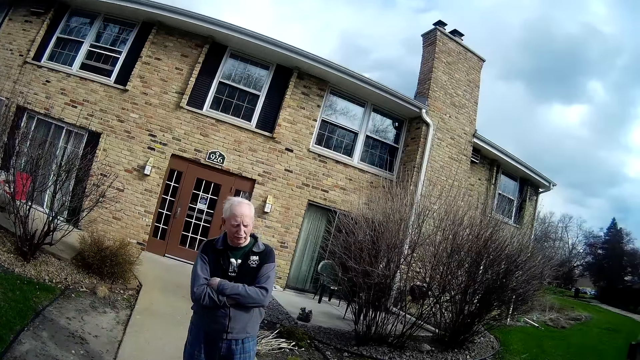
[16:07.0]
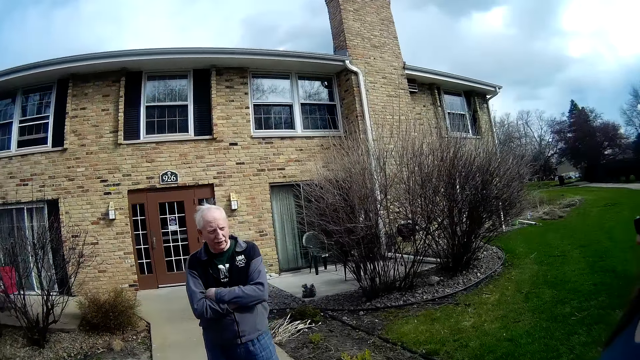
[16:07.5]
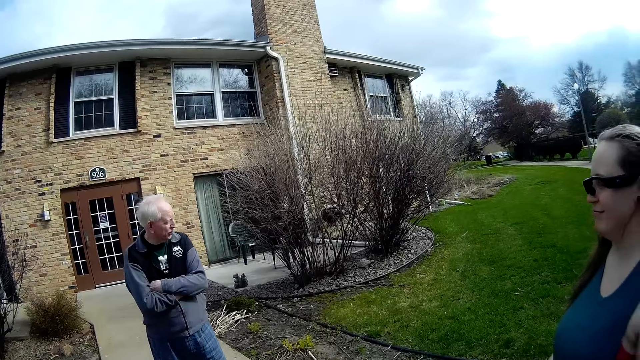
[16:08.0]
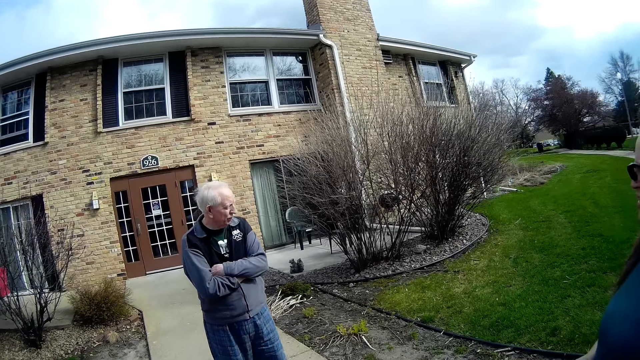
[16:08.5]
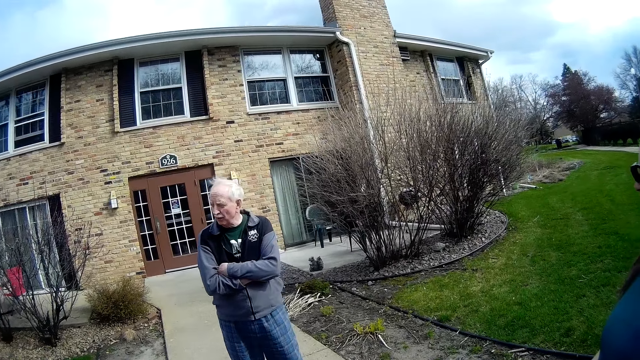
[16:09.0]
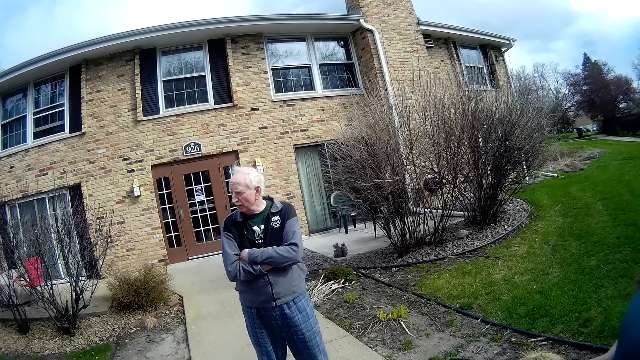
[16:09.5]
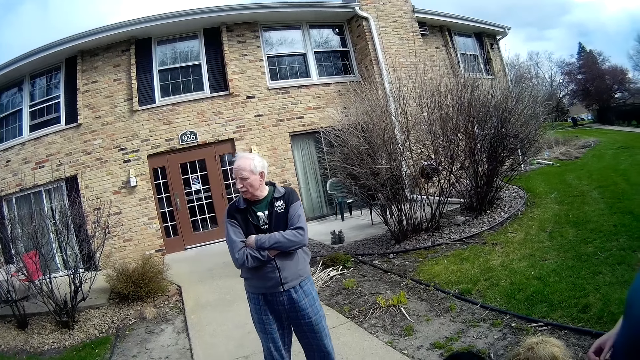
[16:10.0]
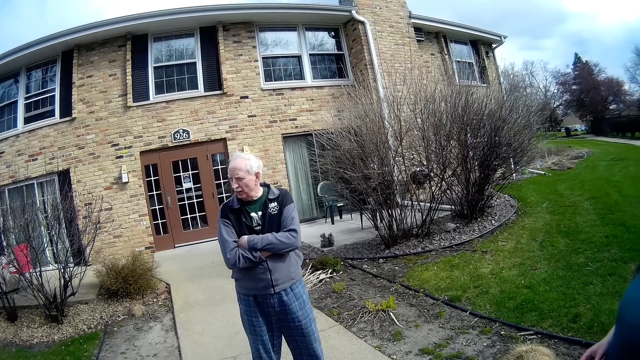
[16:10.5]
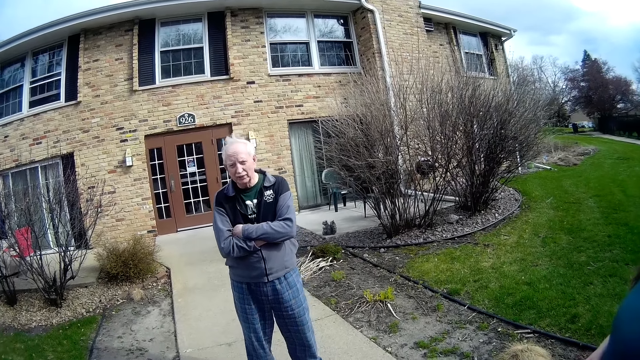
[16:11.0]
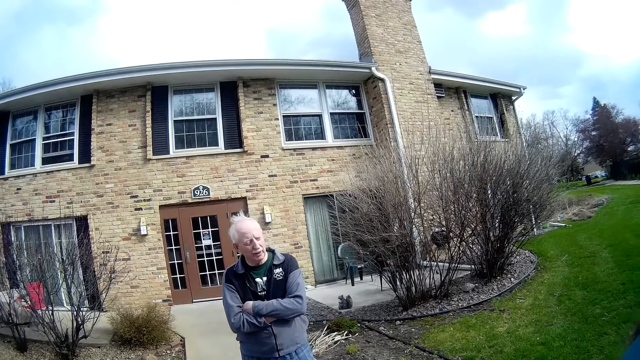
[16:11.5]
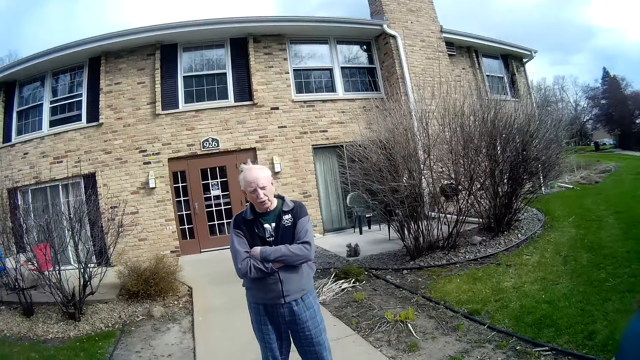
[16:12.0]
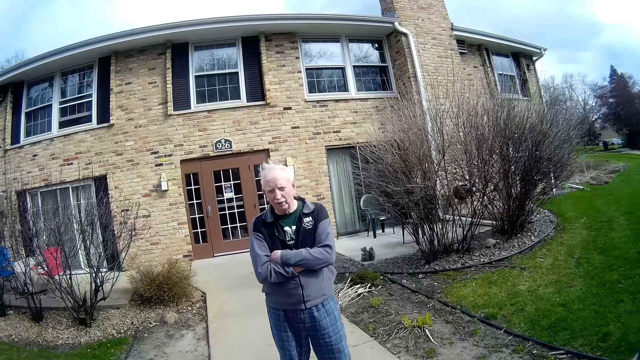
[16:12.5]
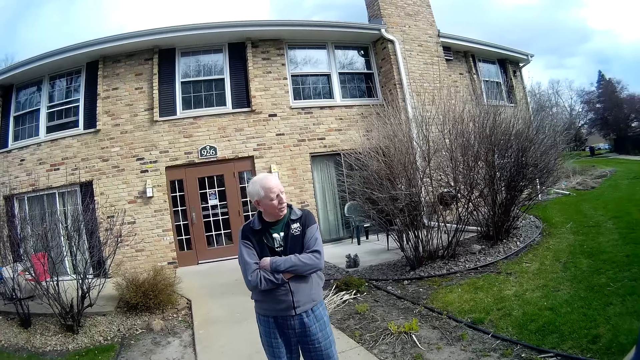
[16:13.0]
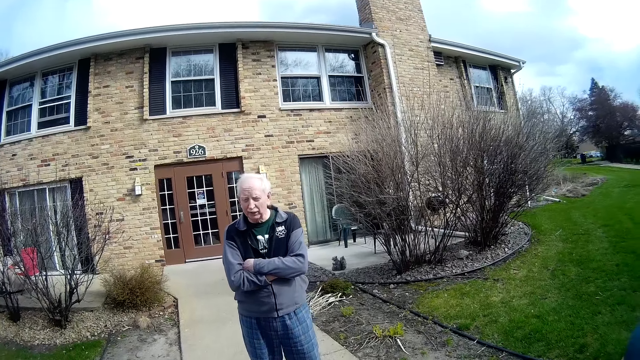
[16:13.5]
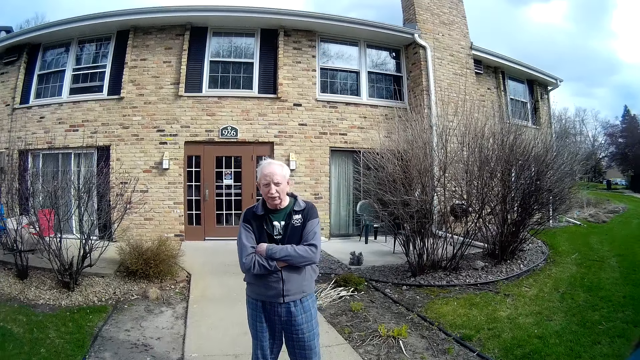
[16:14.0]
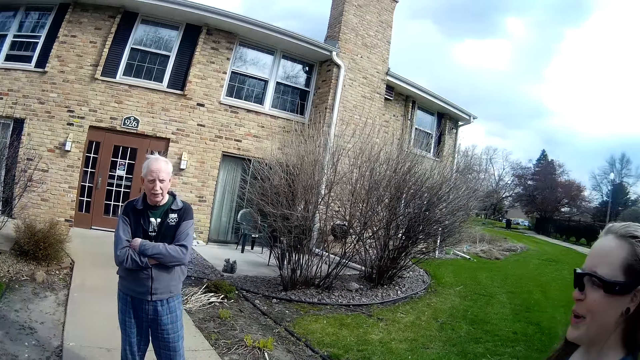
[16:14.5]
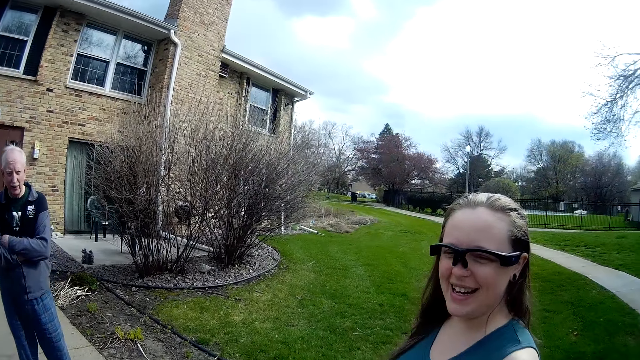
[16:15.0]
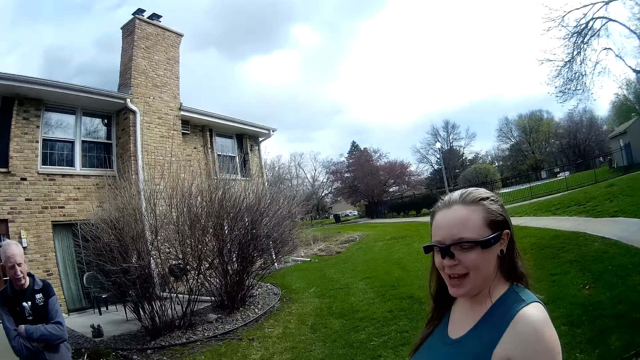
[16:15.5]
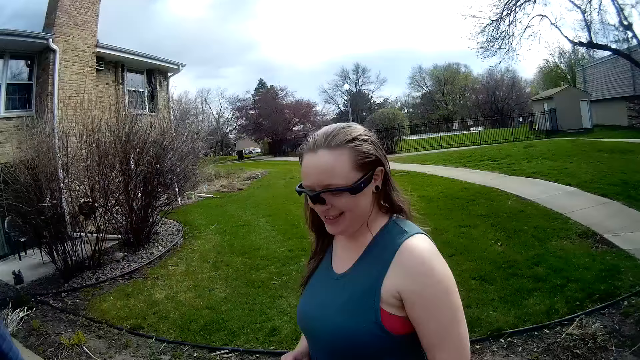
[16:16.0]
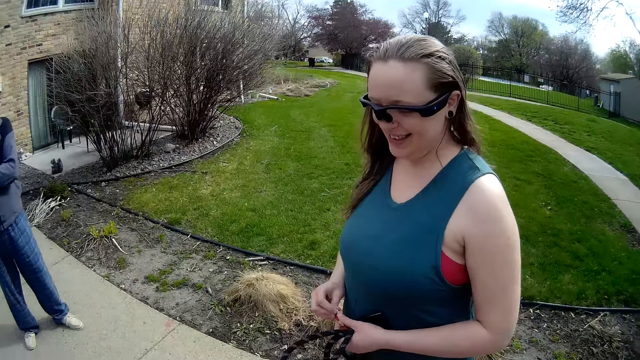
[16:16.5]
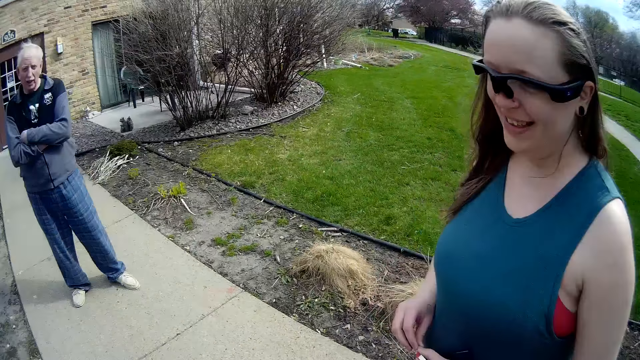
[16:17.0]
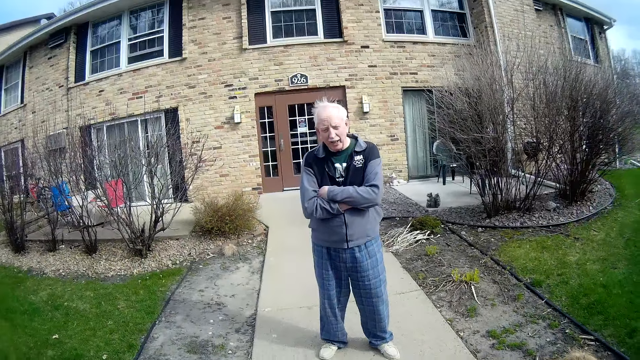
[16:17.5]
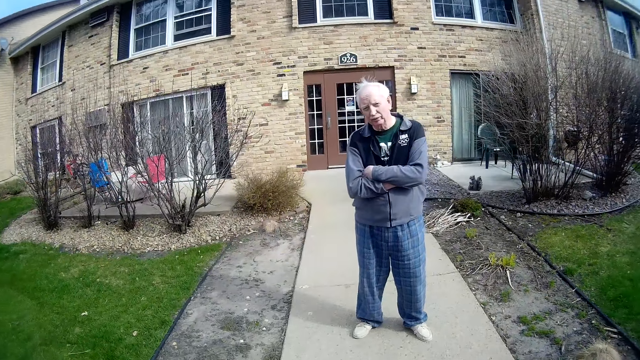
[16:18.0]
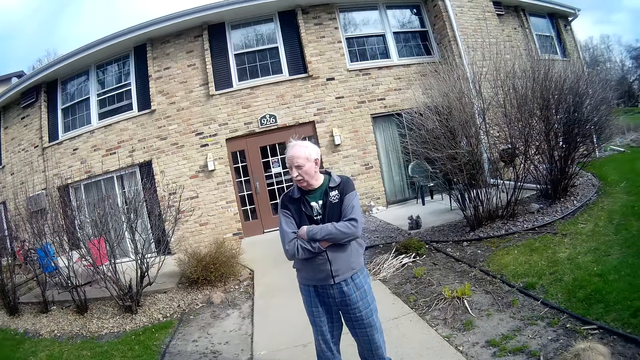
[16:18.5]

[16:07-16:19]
The person looks aside and talks to the camera wearer. The woman talks to the camera wearer. The woman fiddles with the clutch of the dog leash with both hands.

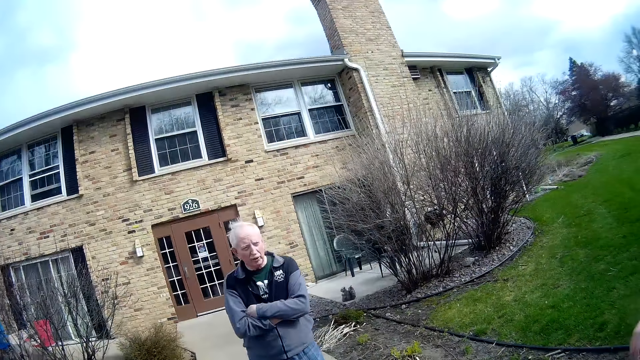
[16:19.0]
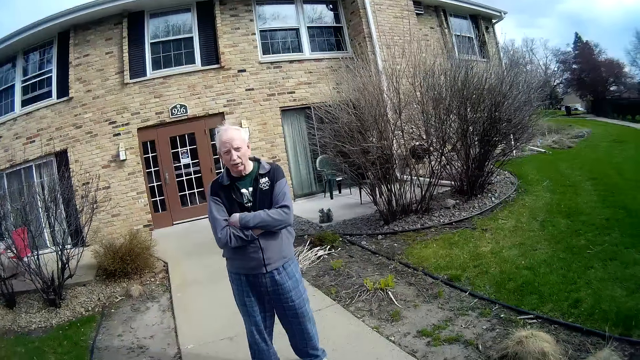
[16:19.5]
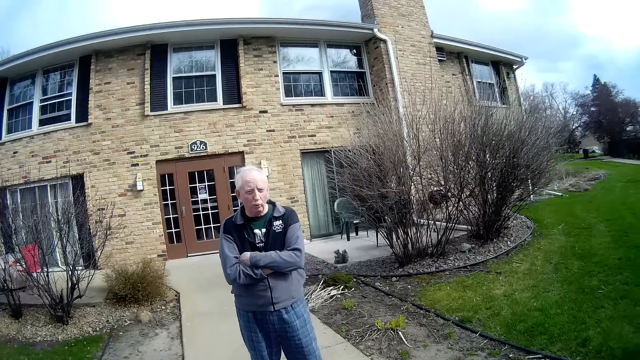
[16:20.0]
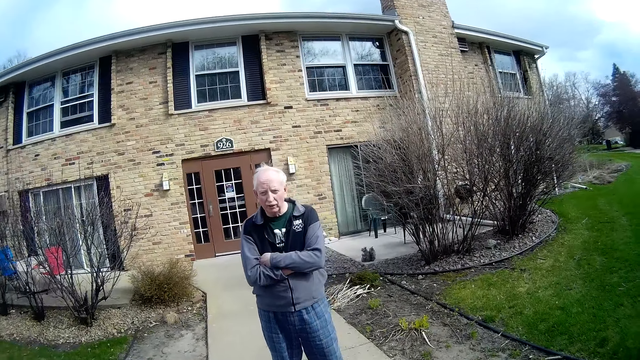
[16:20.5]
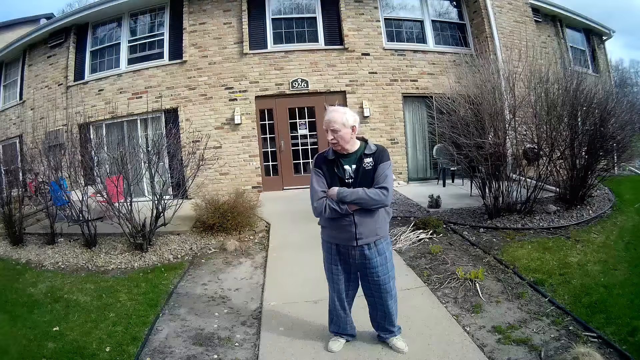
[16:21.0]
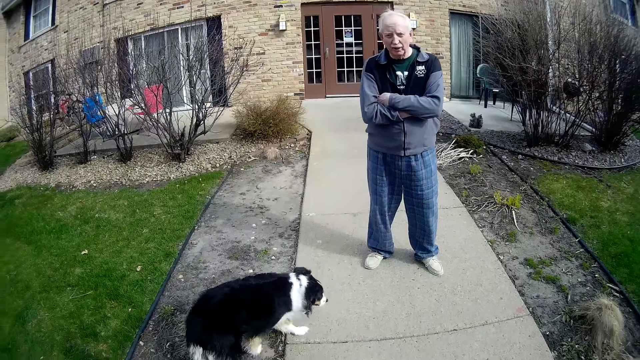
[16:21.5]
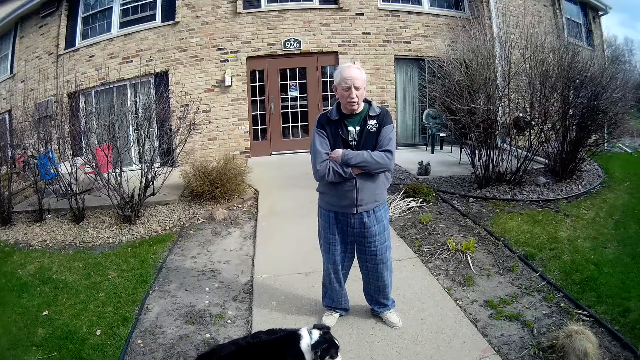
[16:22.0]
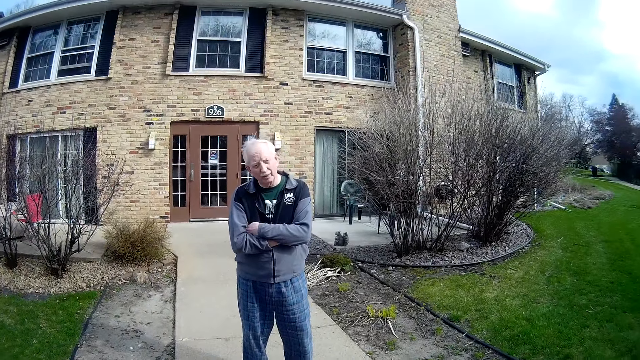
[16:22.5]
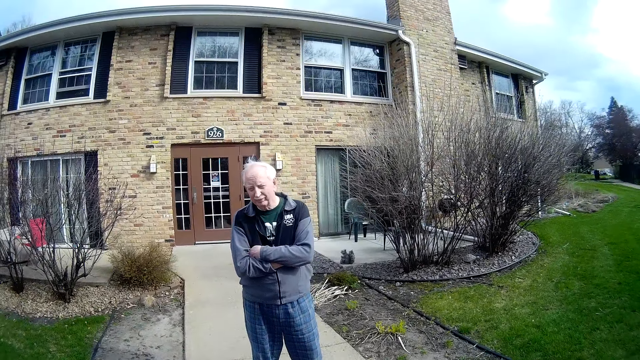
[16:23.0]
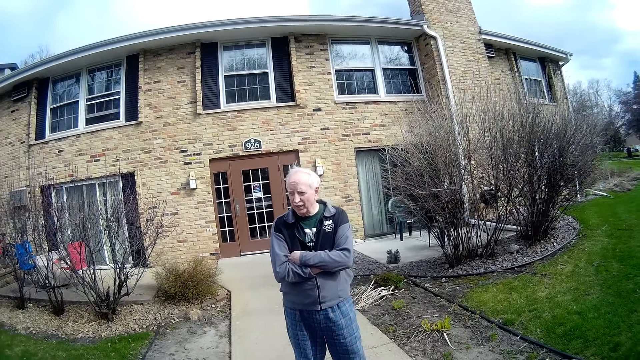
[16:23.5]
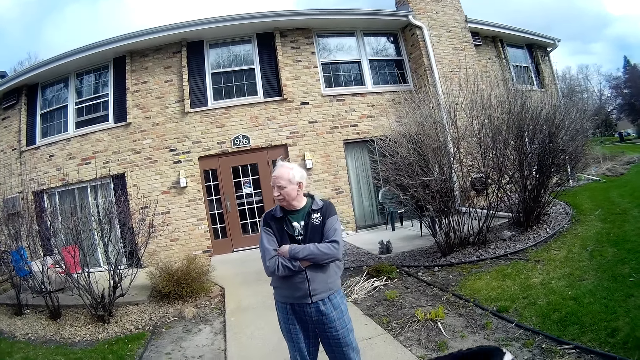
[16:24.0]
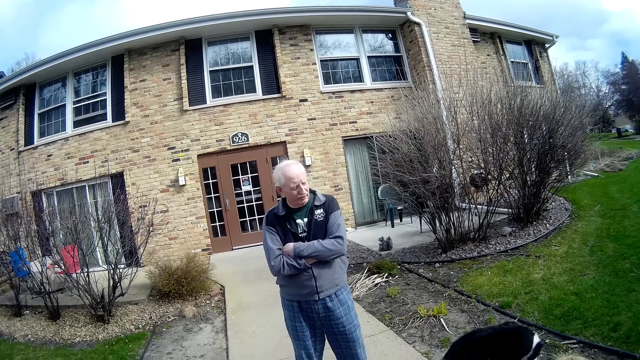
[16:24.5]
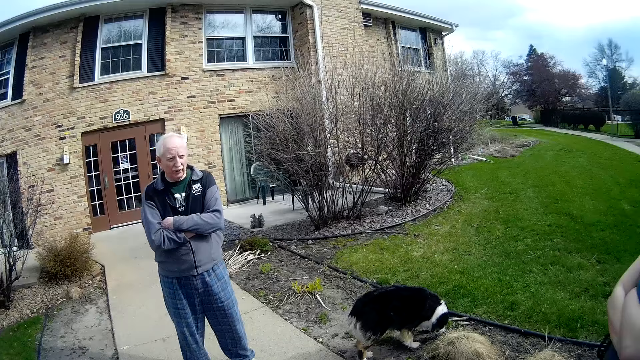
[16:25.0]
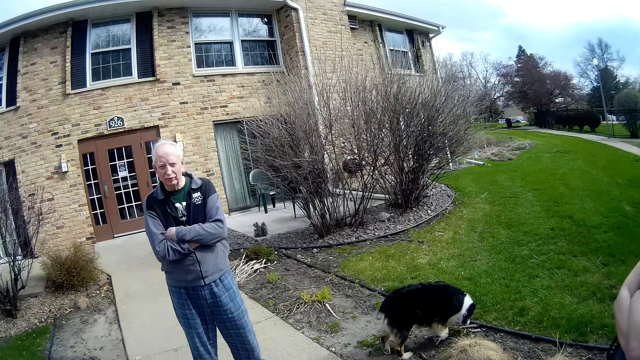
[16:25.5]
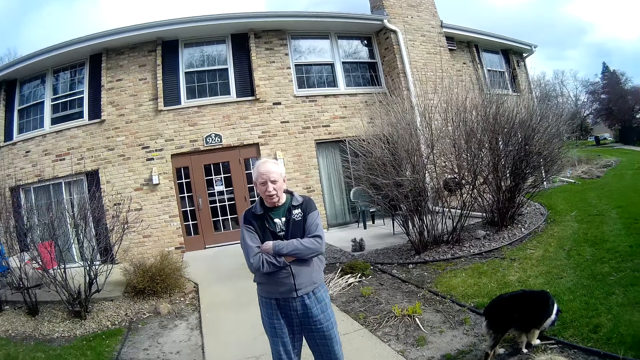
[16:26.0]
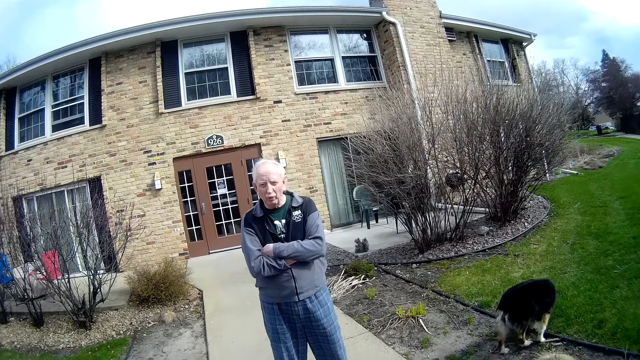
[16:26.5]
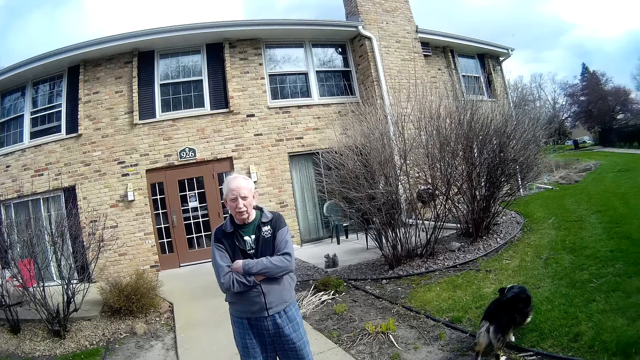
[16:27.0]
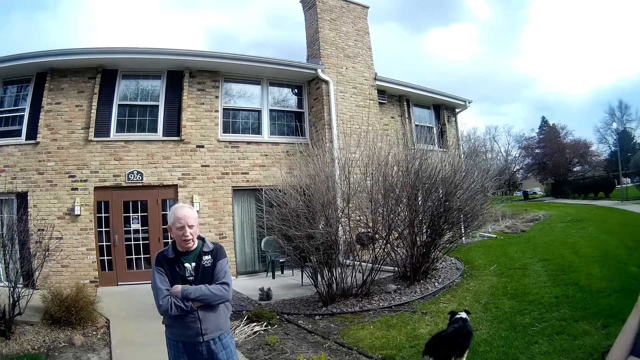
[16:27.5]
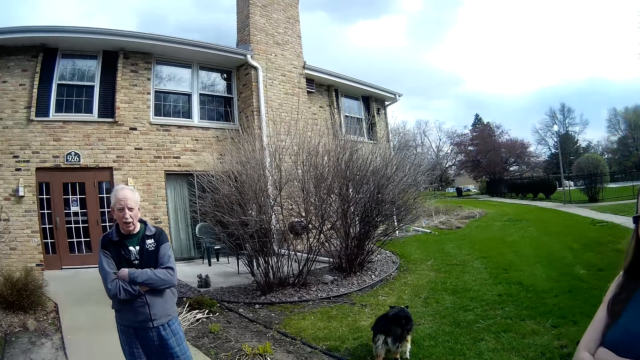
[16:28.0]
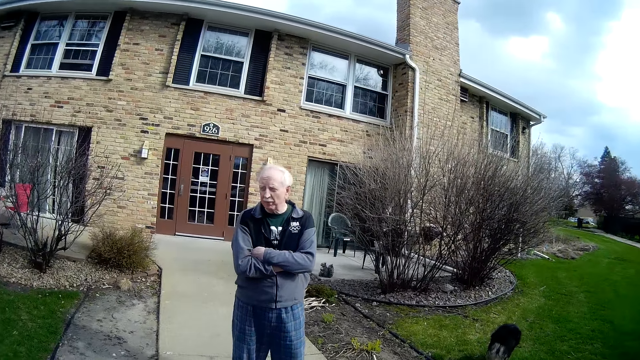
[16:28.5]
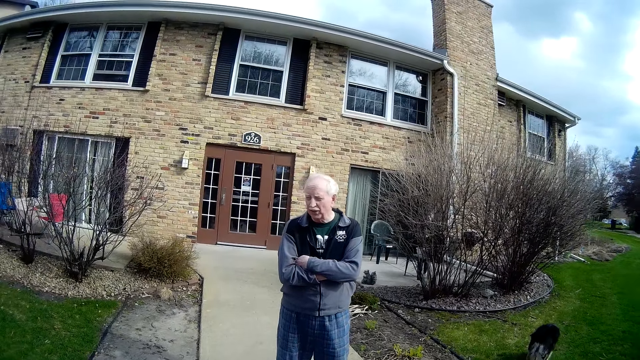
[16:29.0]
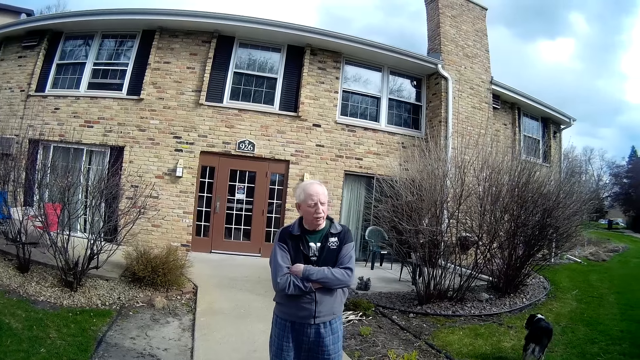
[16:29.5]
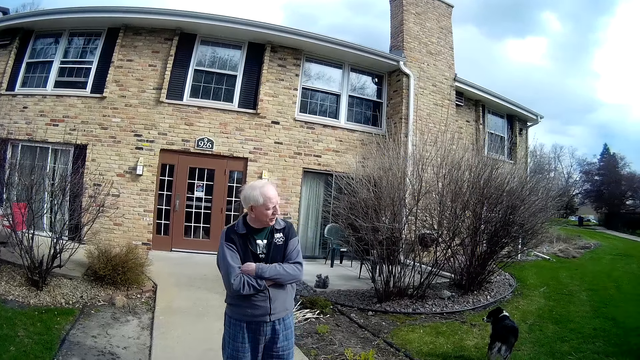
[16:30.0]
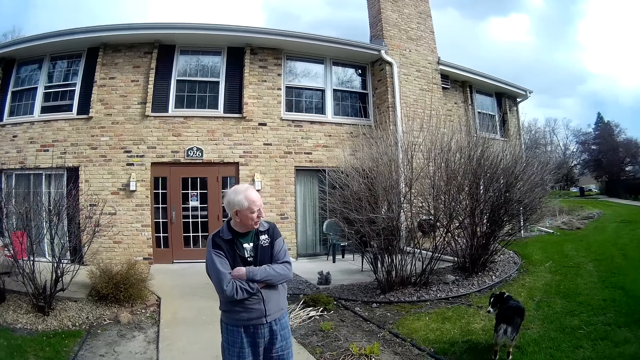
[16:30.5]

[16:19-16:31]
The person talks to the camera wearer. The dog walks on the pathway. The dog walks on a lawn.
